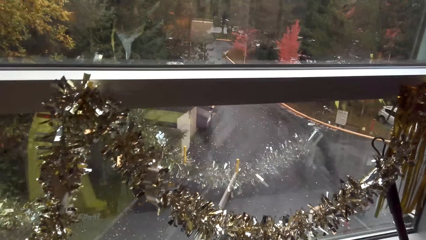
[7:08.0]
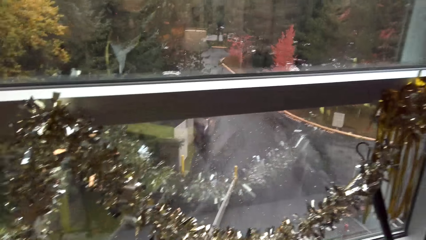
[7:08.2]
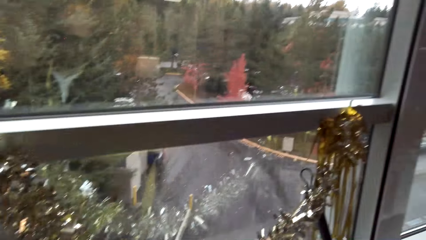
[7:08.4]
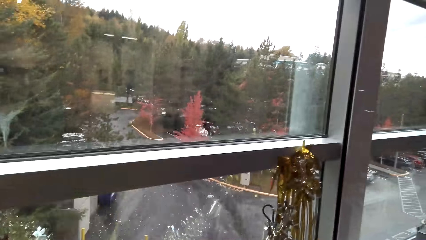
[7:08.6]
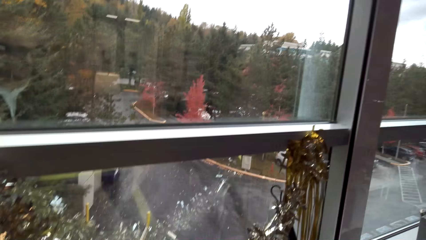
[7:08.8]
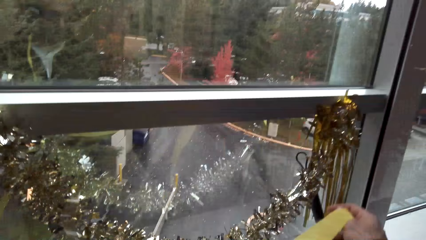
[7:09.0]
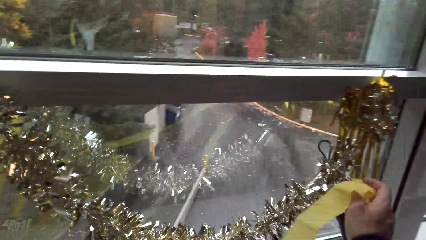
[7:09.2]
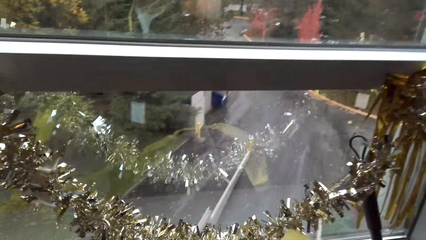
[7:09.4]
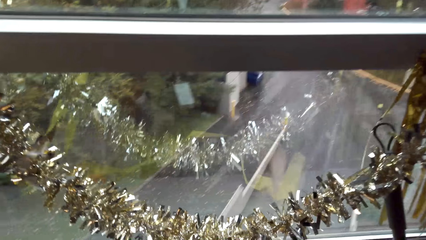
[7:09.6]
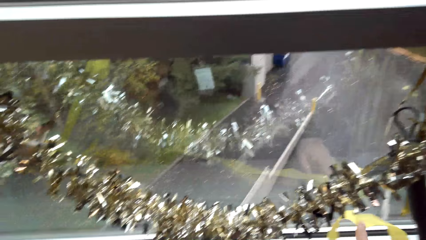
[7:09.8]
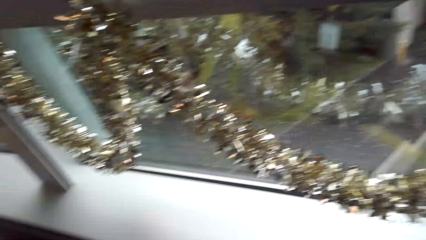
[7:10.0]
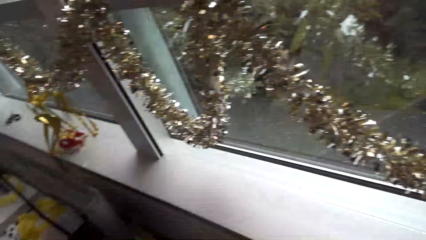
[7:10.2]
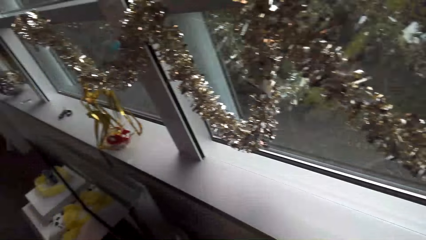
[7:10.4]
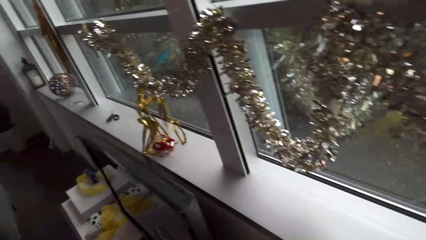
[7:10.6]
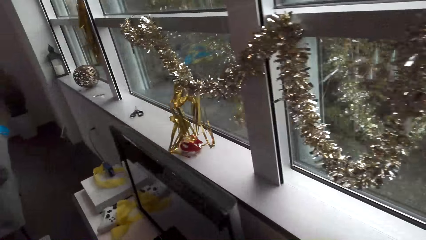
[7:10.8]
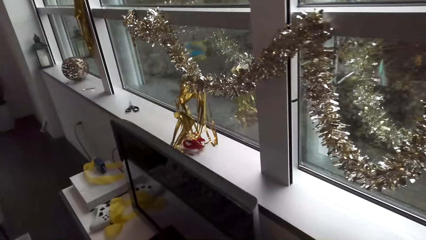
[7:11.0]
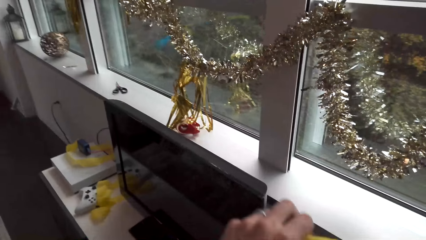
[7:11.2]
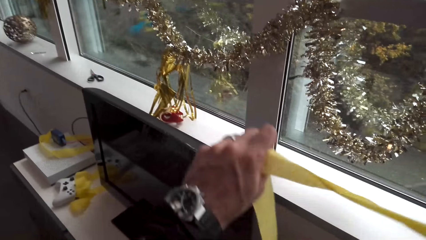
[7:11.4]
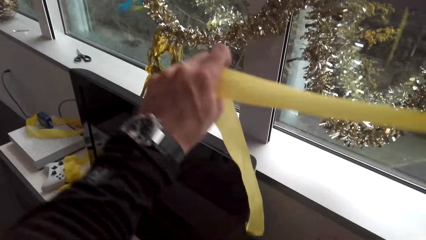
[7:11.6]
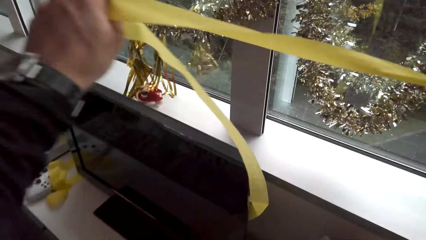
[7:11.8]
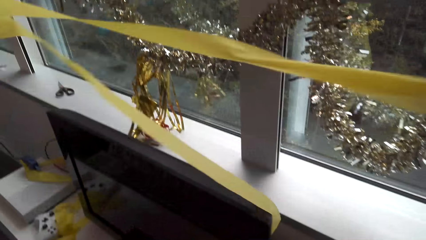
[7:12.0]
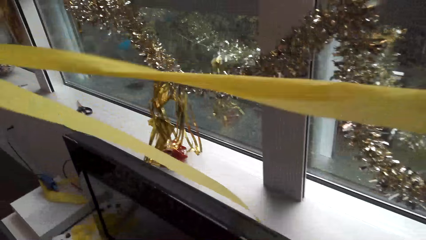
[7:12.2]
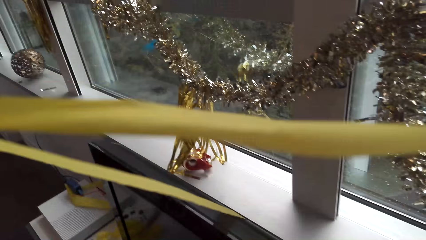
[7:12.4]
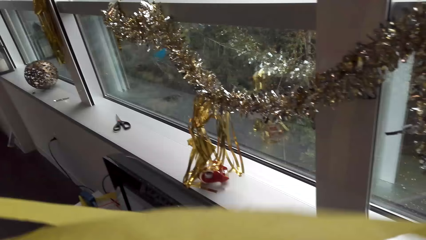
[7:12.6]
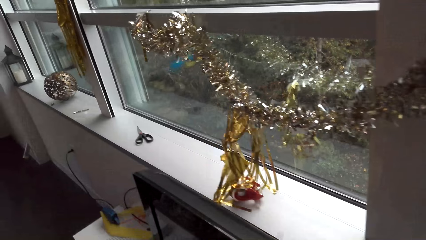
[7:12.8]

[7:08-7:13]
The camera wearer looks around. They hold the ribbon and raise the hand.

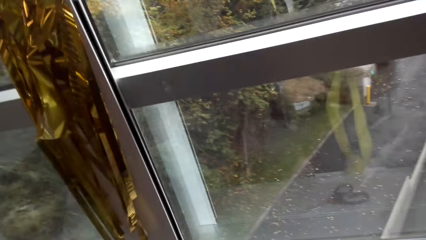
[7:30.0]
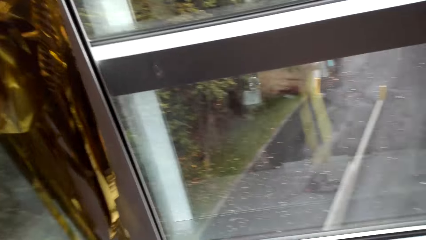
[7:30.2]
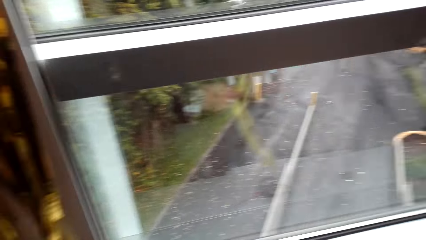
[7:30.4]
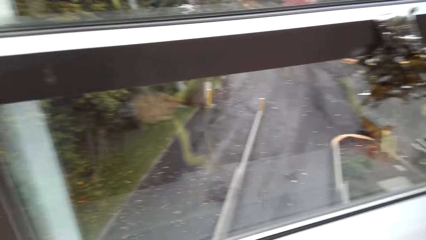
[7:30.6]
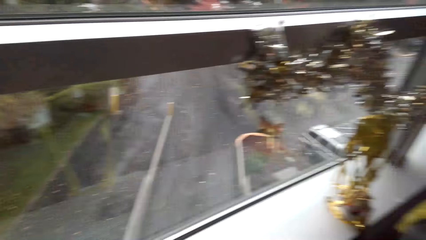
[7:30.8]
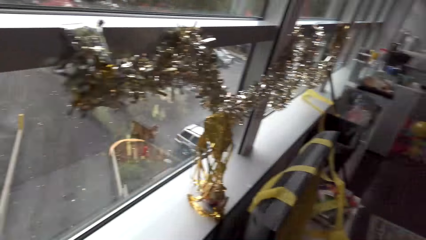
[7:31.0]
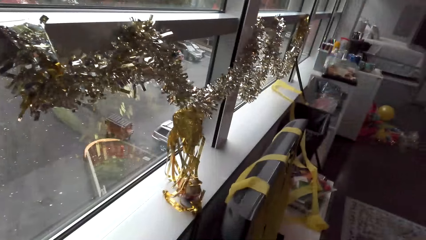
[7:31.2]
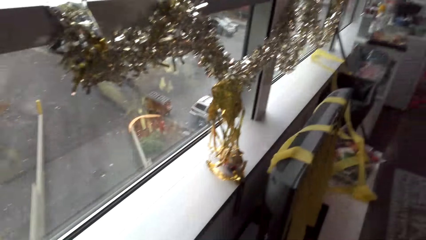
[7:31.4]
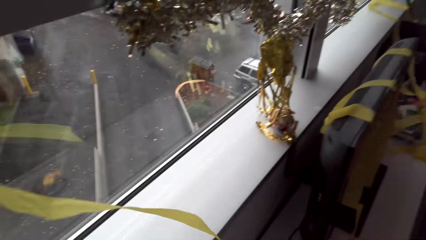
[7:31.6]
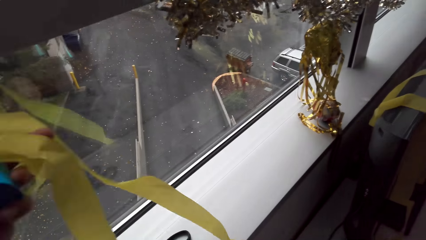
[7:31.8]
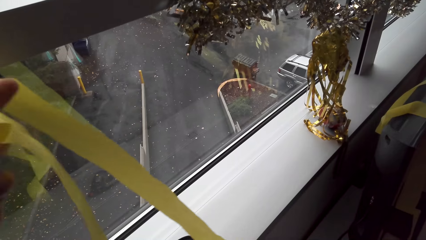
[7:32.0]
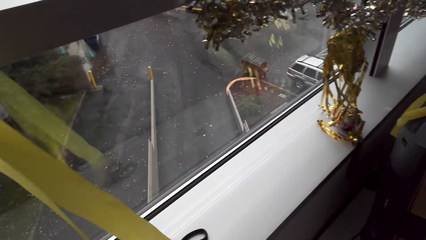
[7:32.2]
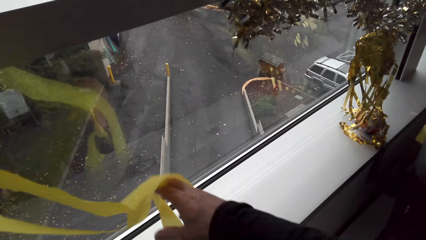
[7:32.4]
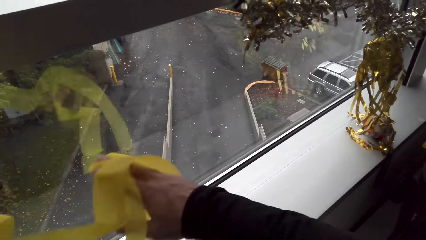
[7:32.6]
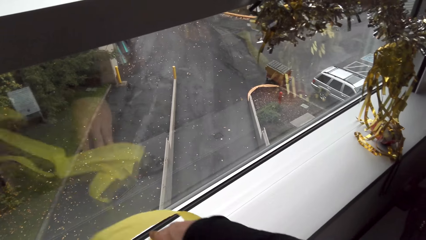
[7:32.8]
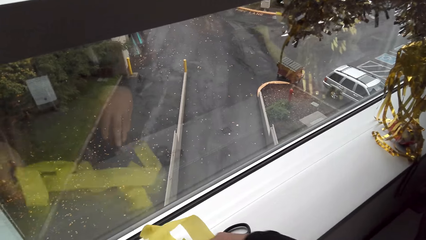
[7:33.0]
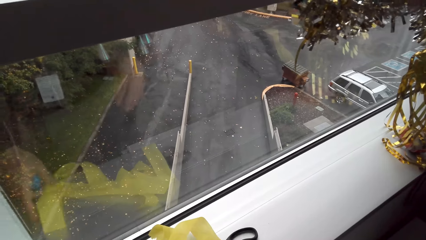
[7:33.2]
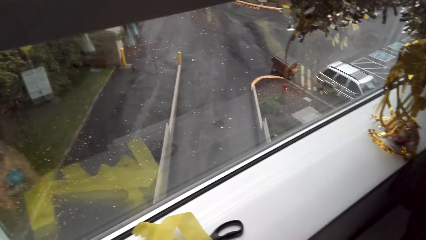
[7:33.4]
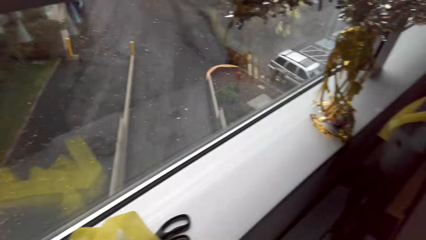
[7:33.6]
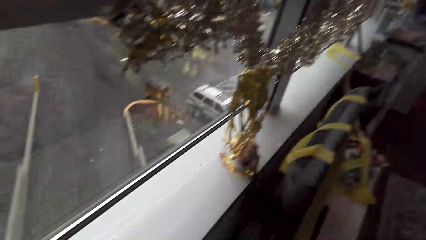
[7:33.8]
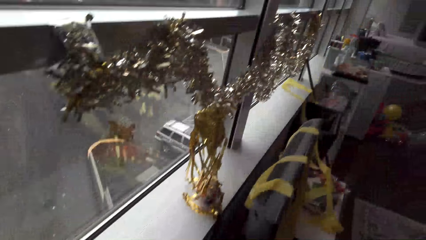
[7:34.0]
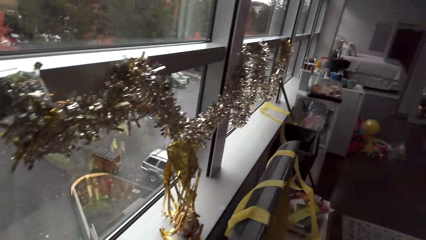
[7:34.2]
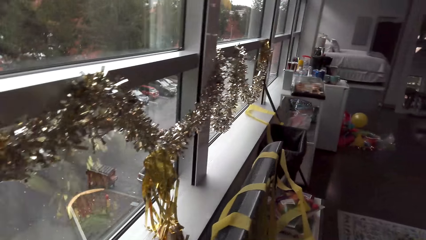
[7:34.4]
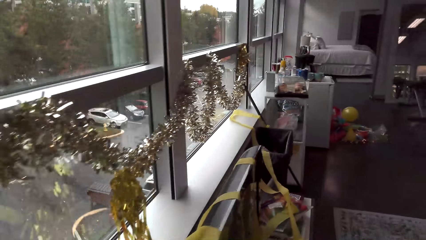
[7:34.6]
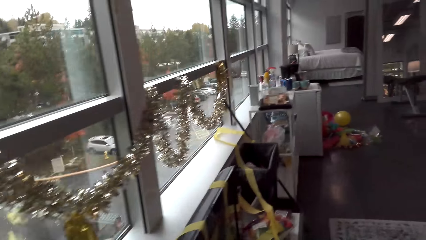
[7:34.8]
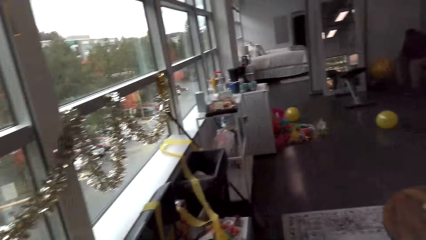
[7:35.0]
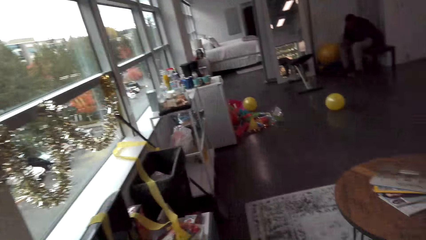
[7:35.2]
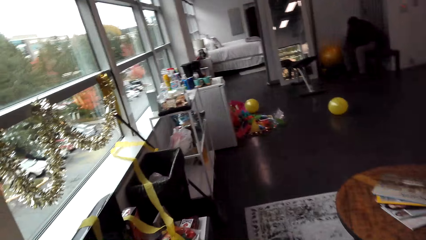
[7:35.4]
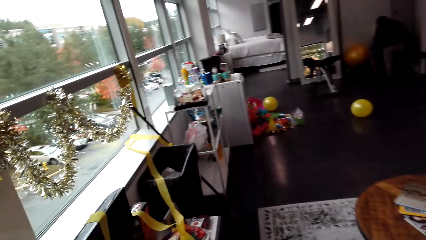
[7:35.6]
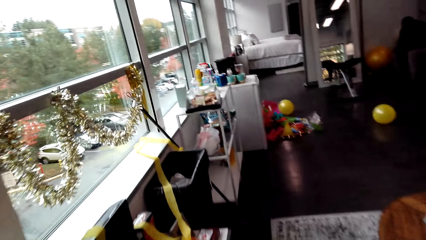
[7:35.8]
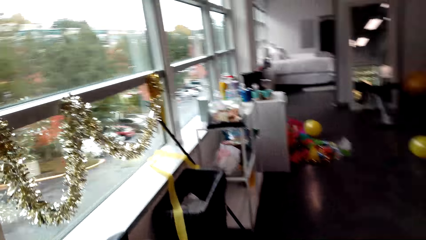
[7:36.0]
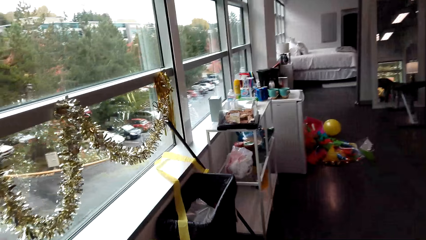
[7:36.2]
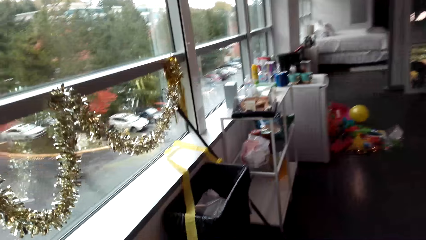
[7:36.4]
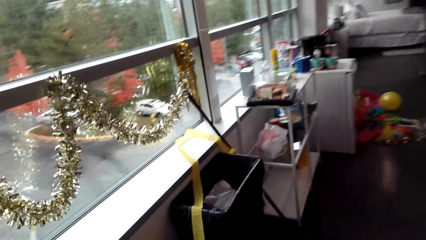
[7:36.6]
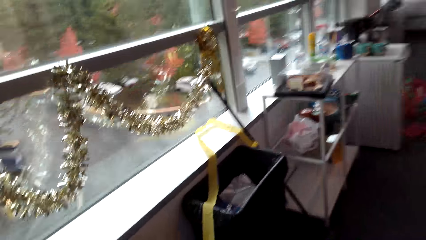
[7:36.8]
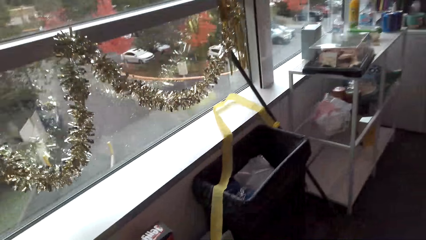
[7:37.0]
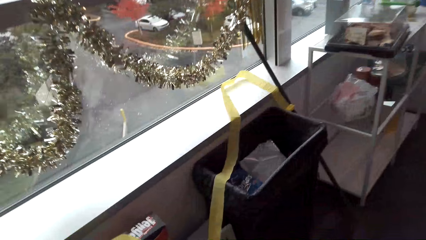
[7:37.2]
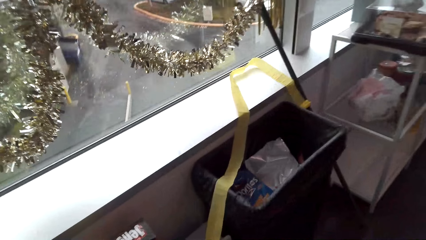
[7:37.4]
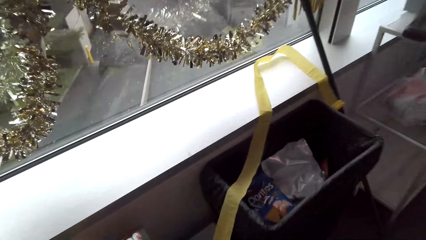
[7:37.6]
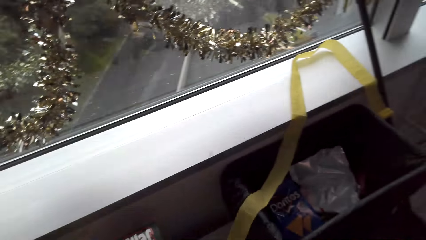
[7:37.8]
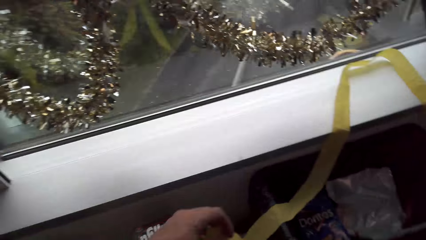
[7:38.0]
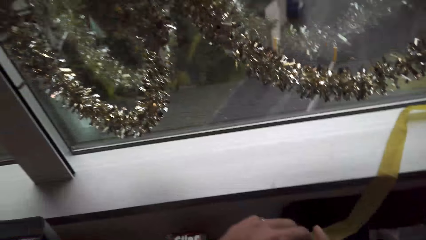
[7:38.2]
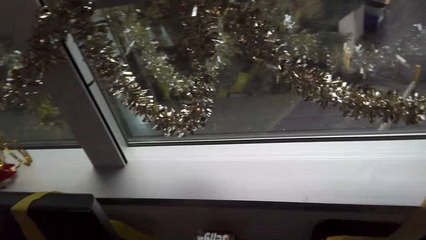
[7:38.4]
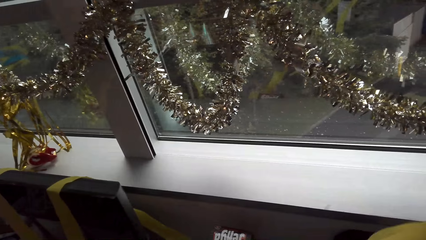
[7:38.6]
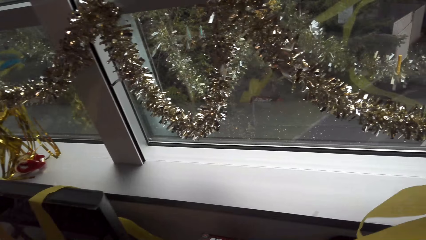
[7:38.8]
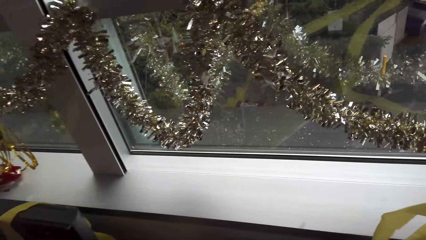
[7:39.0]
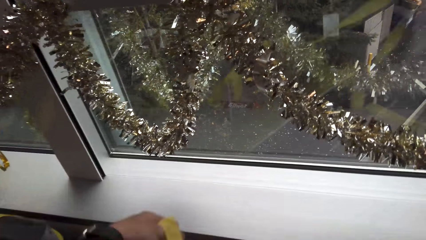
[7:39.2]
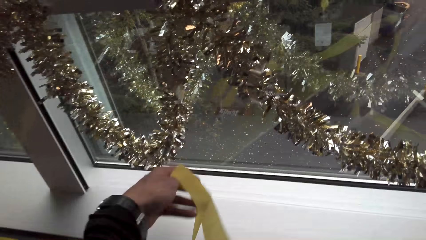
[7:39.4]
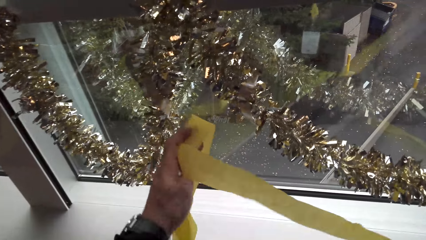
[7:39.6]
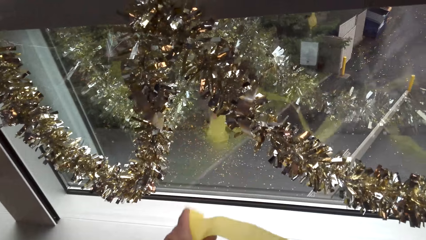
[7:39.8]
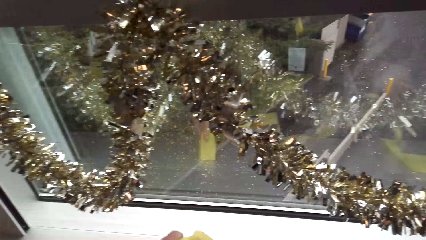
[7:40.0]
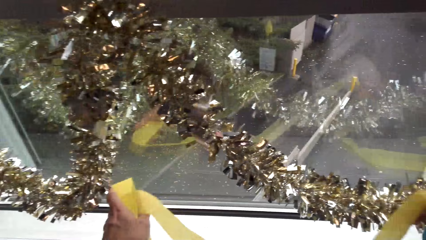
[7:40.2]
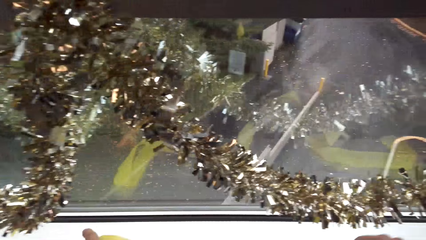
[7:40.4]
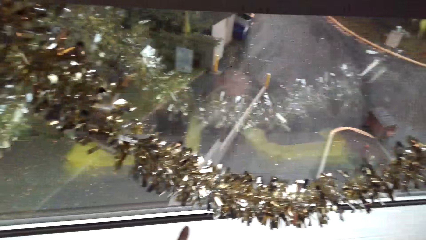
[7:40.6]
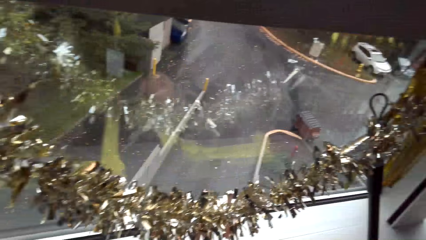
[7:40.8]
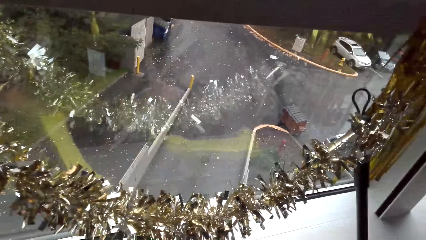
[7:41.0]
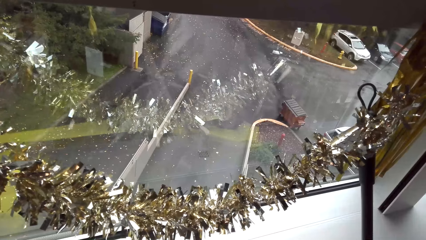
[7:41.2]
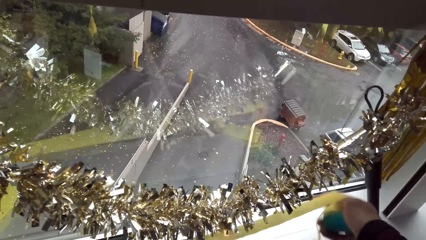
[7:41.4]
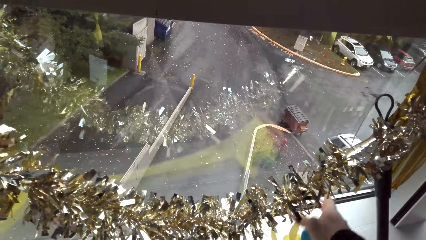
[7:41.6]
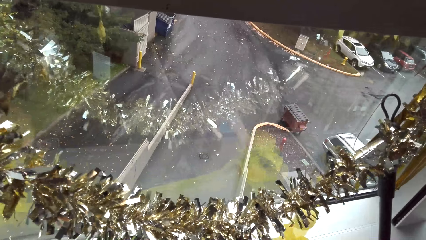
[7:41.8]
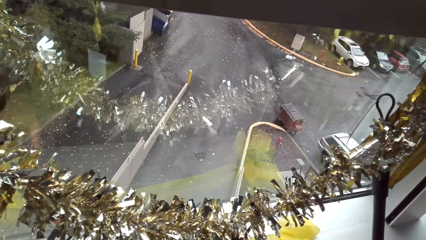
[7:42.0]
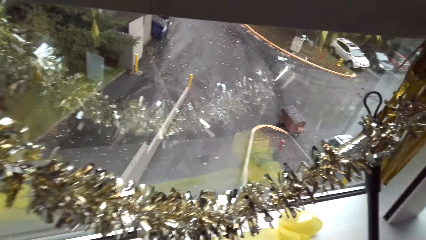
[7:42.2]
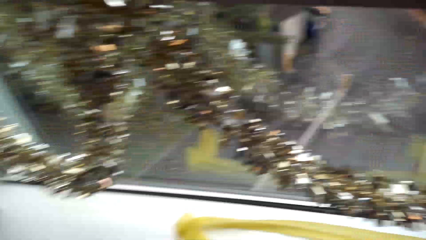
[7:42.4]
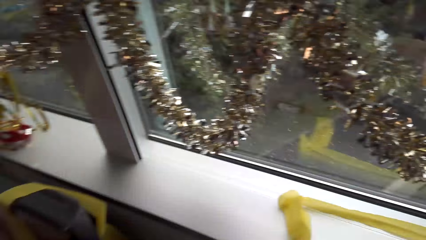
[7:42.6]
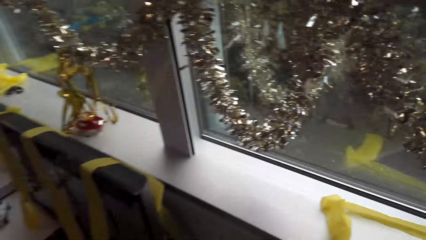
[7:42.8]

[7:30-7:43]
The camera wearer looks around. They put the decorating ribbon on the window. They hold the ribbon. They walk around and look around. They put the decorating ribbon on the window. They pick the ribbon, hold the ribbon and stretch the ribbon.
